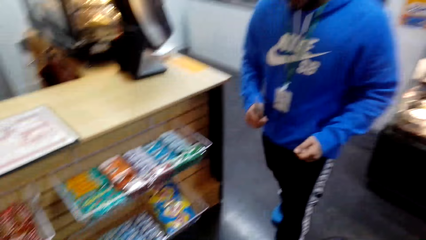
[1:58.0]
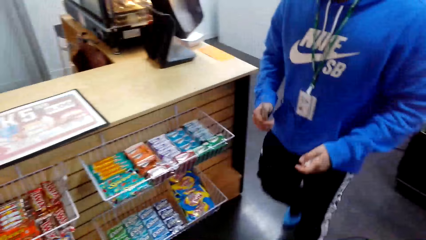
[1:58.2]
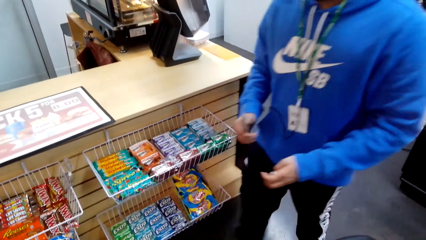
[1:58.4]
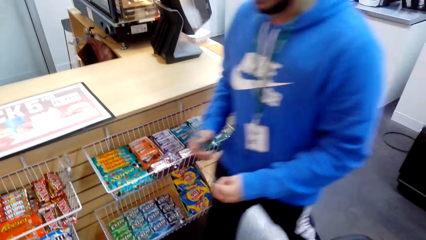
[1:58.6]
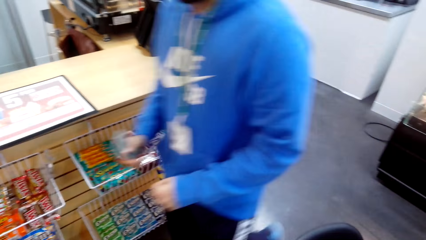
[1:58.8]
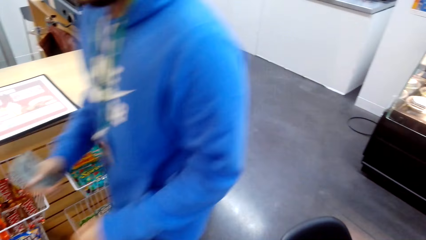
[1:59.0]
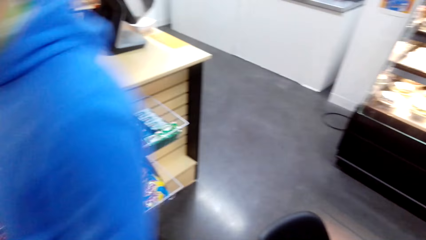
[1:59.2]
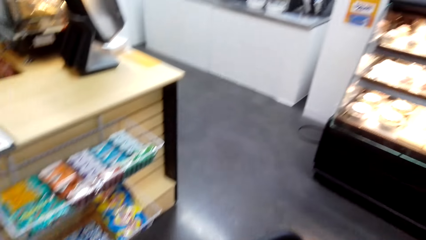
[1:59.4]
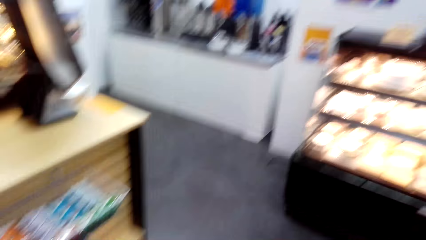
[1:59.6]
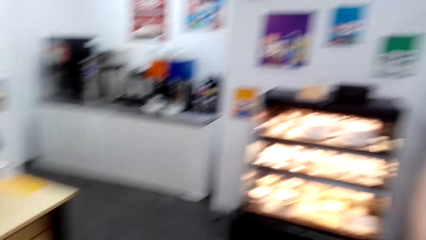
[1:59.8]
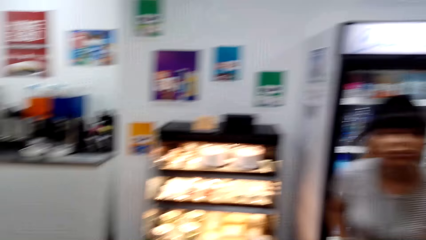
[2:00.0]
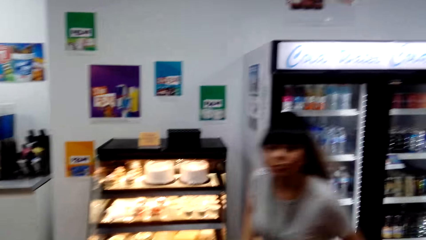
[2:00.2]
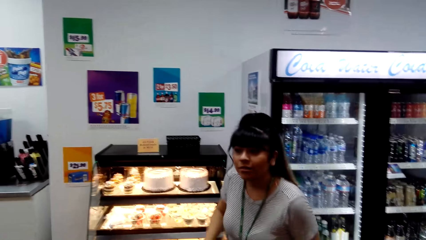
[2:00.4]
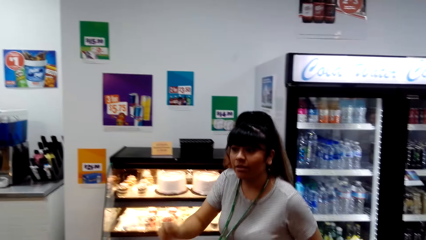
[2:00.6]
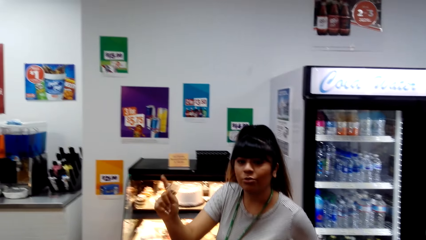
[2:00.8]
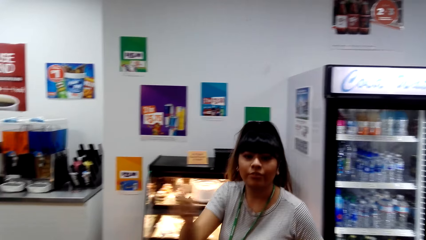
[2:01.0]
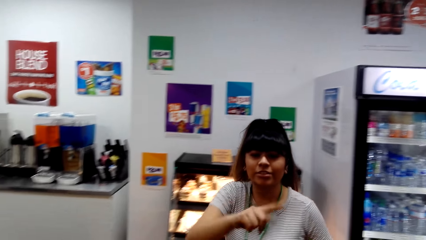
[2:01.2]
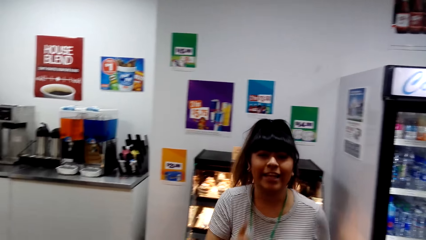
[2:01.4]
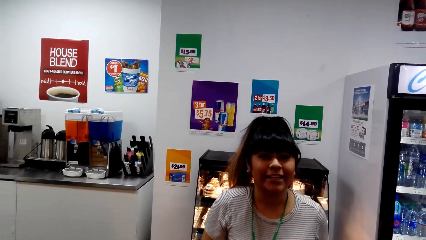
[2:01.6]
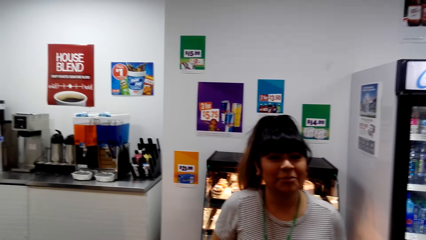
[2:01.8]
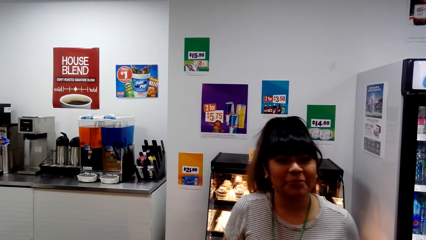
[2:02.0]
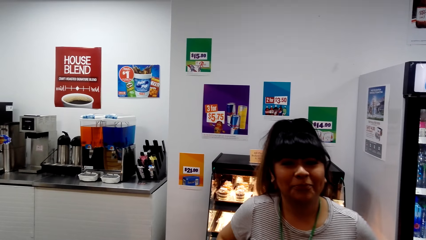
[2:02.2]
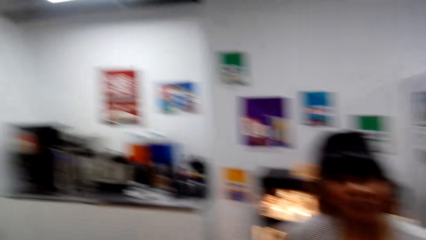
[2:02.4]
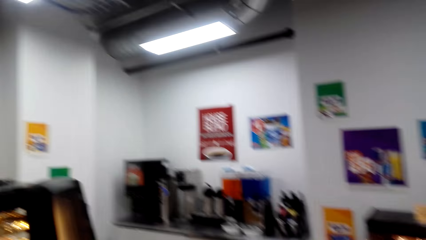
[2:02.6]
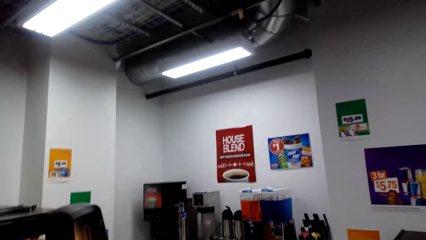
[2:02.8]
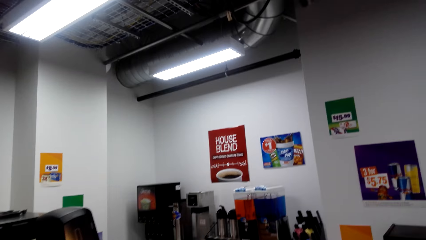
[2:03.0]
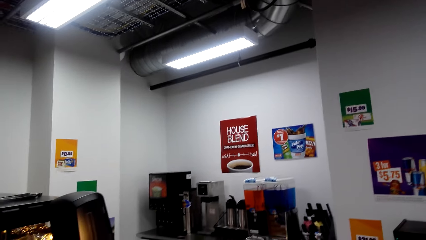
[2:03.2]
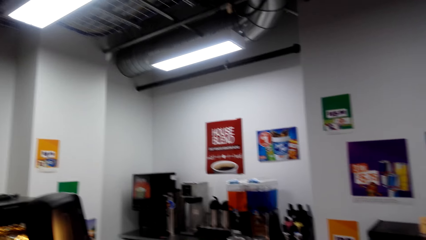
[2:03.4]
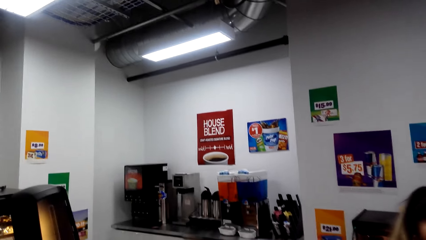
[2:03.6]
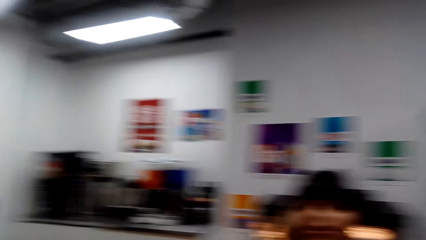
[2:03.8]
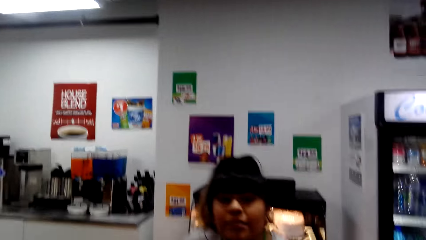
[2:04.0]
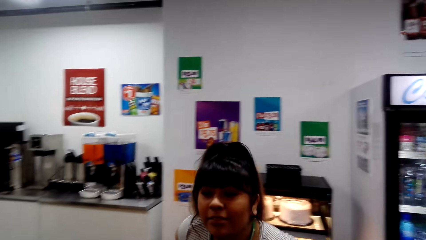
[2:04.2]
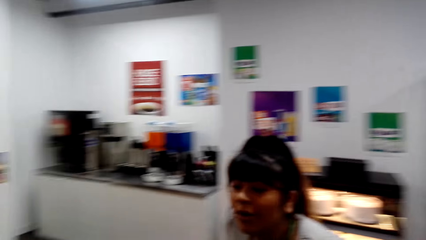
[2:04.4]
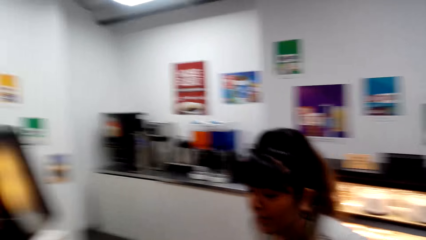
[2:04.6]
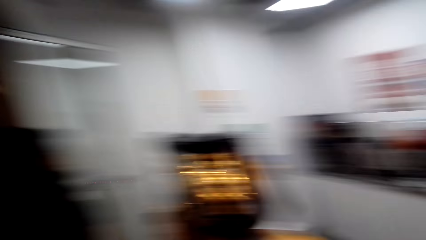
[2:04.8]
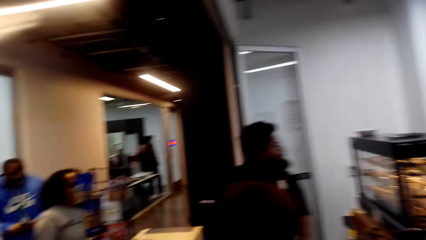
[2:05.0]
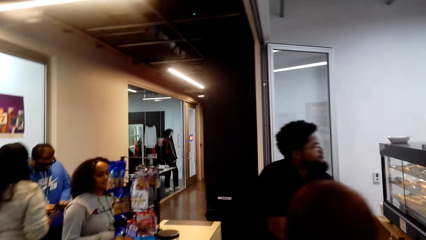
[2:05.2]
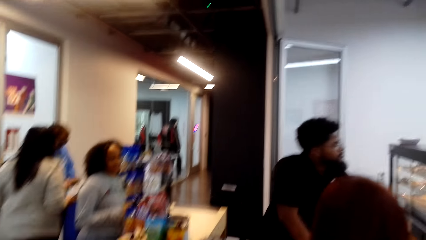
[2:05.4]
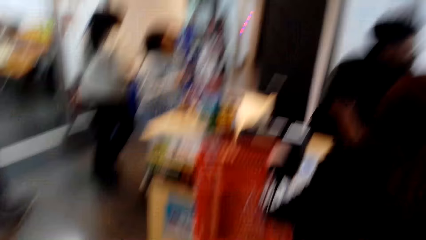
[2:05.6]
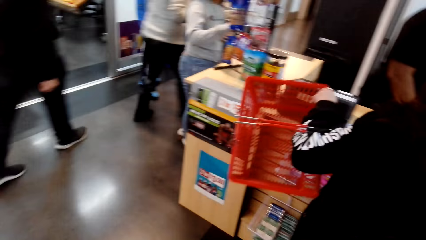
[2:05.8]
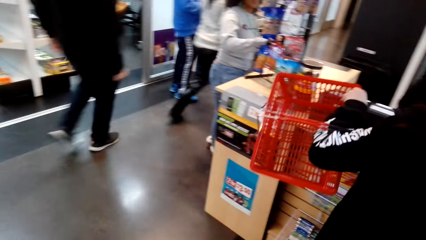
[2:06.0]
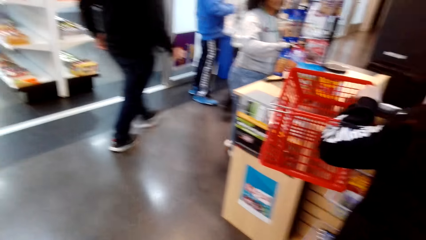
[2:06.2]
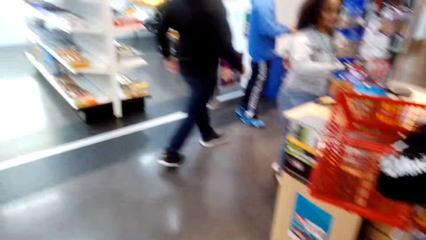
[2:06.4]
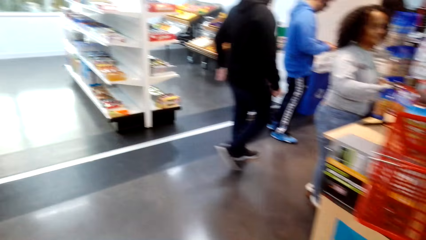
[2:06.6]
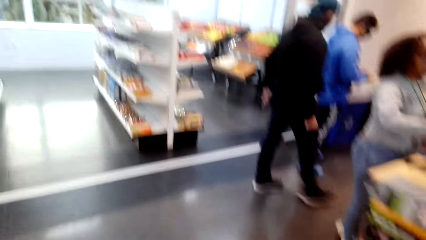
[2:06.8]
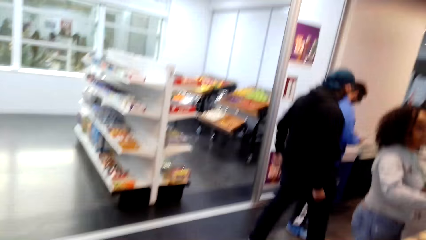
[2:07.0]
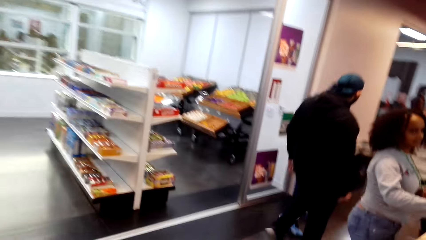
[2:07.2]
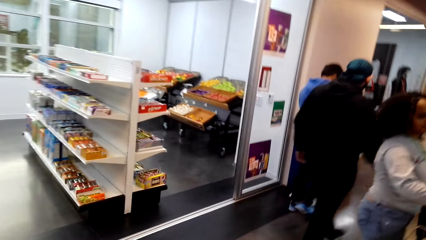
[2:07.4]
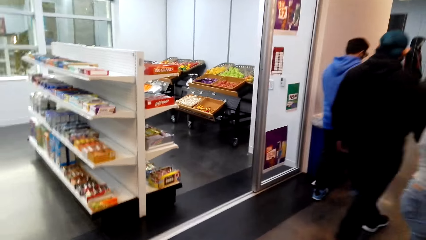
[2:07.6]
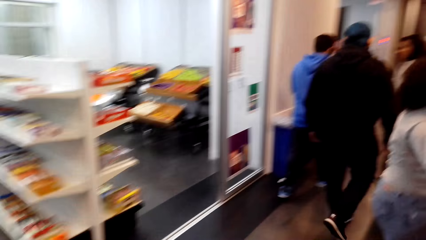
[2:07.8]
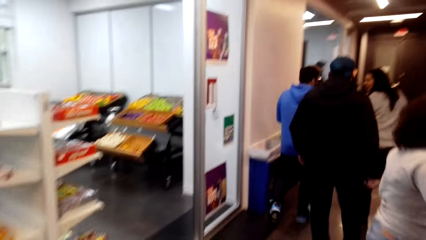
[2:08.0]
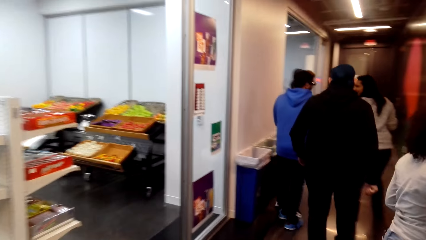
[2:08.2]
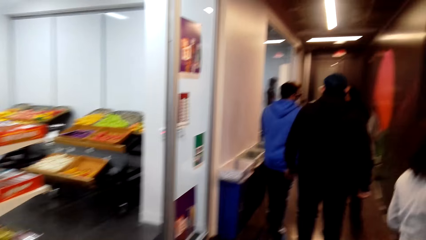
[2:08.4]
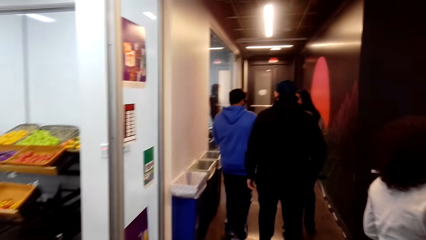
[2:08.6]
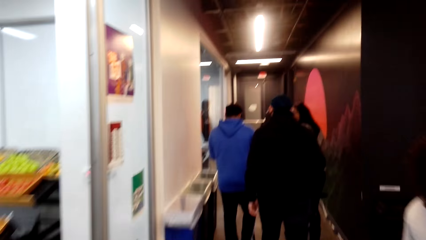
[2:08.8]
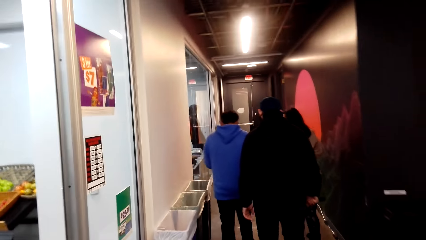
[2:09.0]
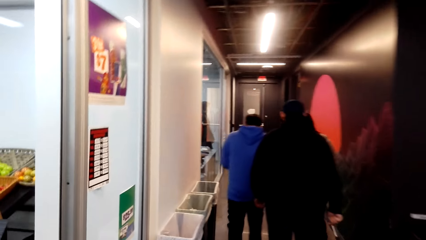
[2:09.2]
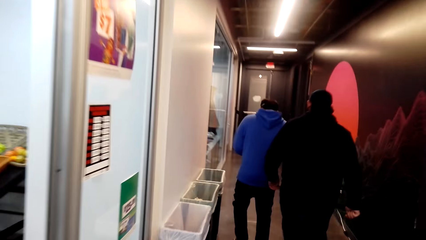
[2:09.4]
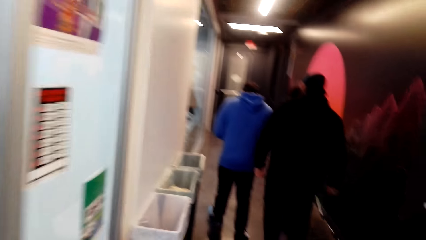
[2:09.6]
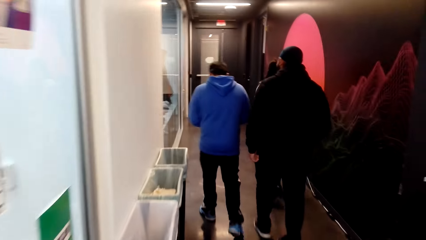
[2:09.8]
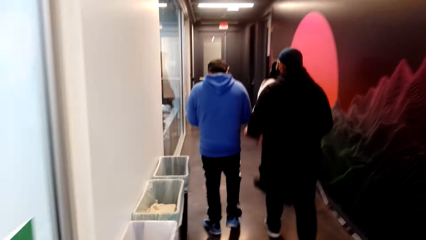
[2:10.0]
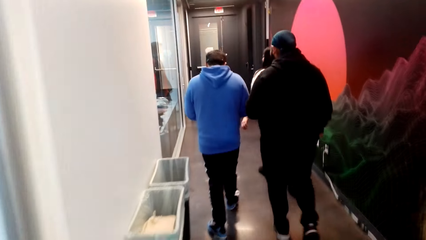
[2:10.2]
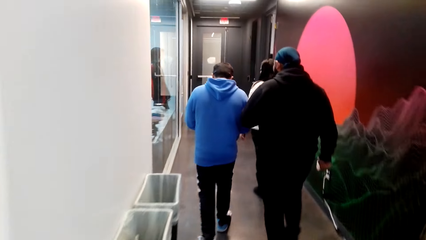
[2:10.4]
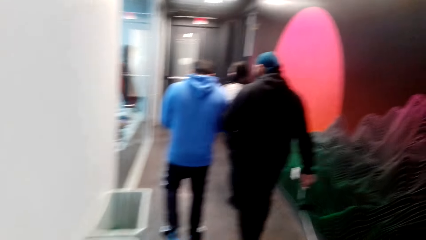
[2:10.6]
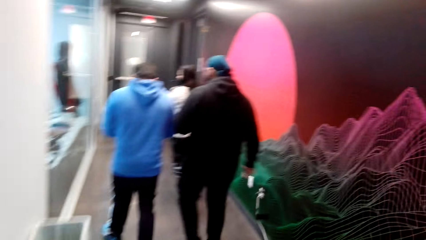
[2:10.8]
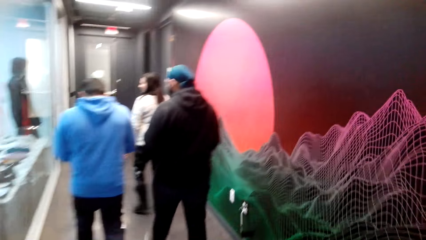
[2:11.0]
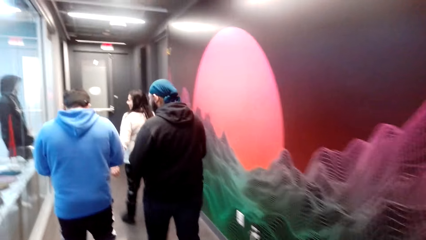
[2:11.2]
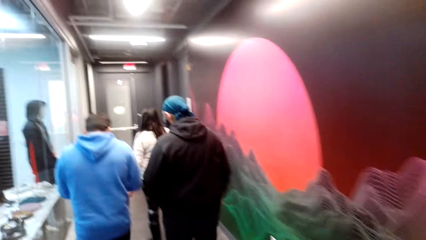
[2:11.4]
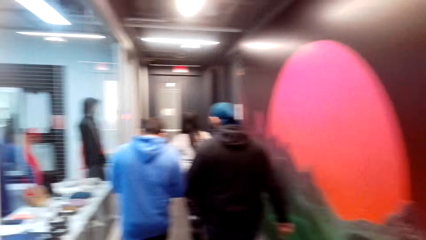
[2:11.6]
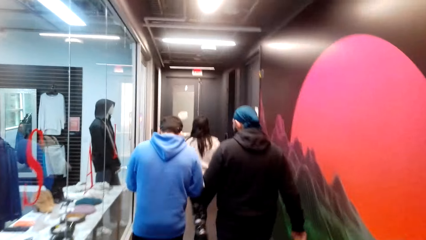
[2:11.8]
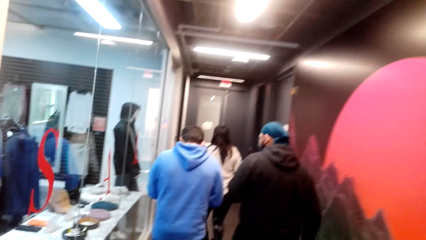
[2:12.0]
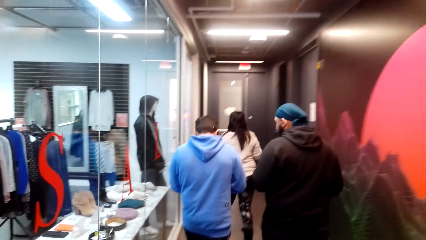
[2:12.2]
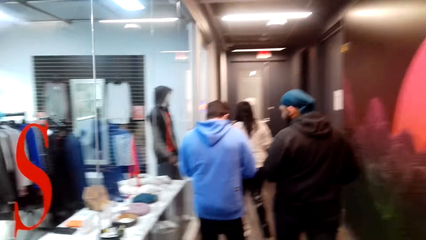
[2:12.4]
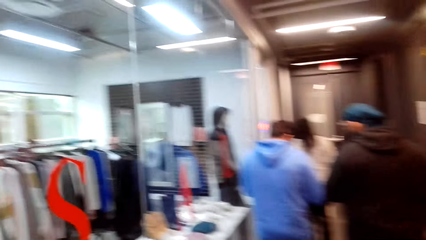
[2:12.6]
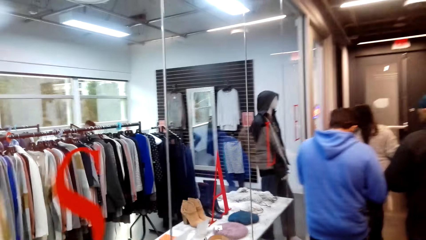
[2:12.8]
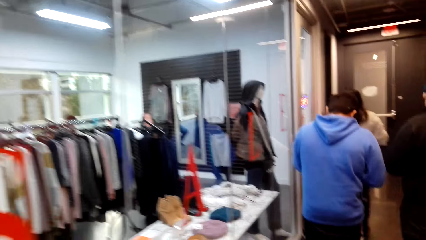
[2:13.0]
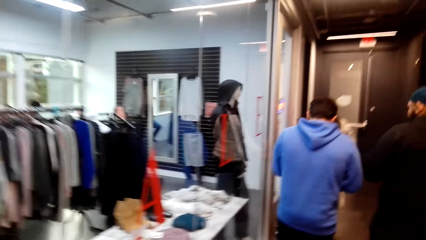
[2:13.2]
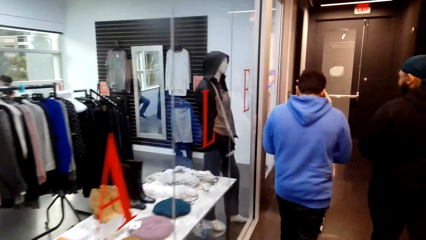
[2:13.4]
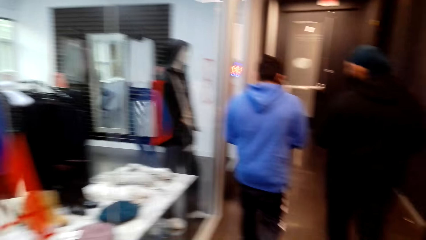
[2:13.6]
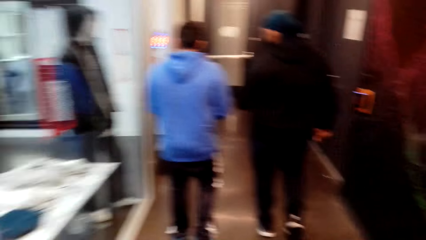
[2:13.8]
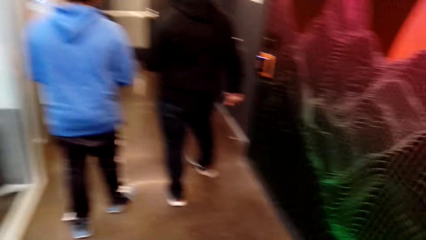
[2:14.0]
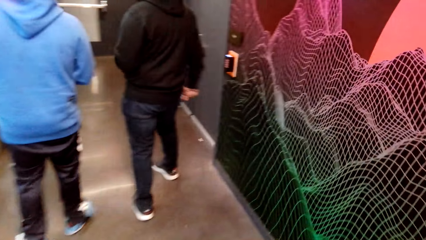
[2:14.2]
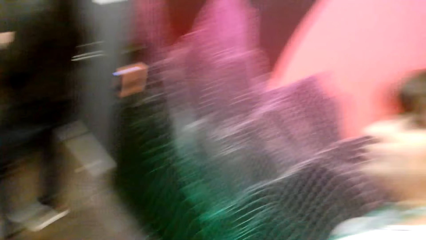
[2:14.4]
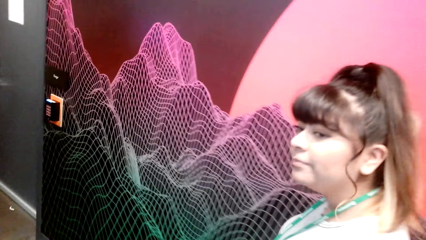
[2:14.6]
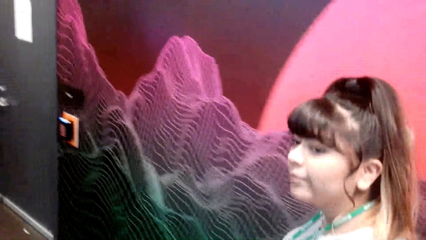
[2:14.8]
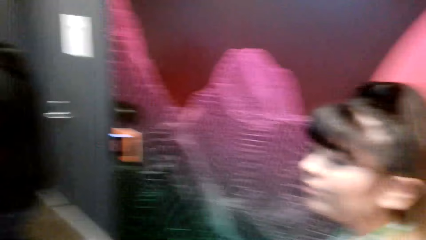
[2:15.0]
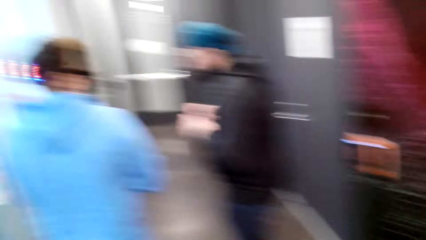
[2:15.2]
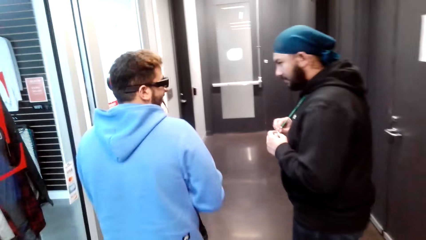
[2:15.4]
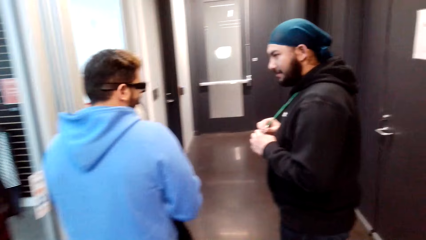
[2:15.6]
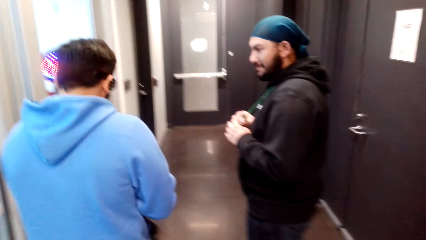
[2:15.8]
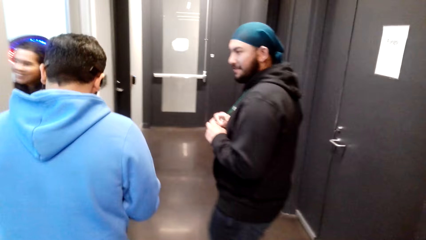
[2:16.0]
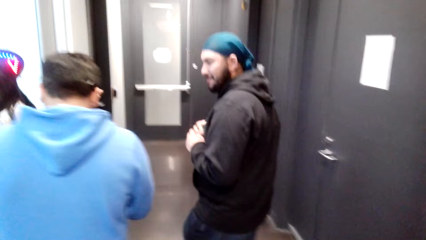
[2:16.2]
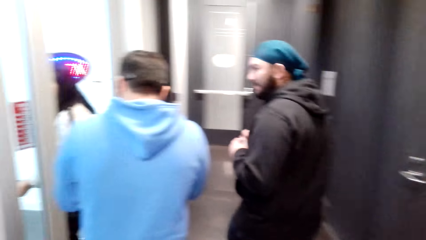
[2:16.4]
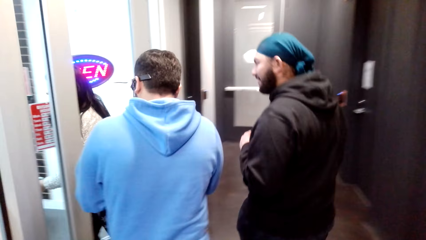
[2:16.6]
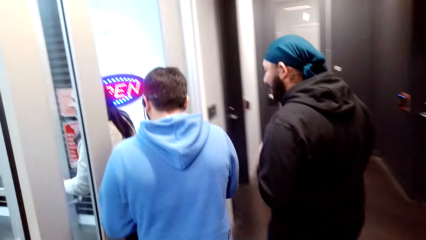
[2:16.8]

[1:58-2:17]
The camera wearer walks around the room. They converse with a woman. A man talks to the camera wearer. The camera wearer walks around in the supermarket.
